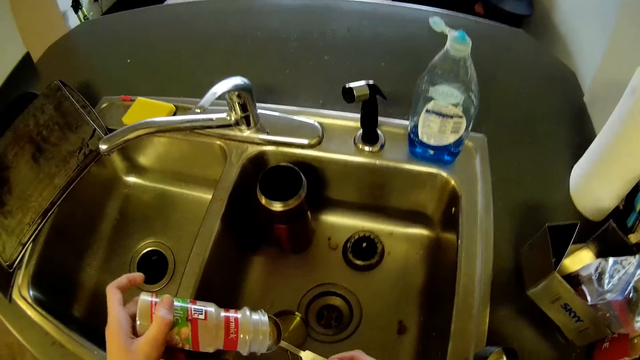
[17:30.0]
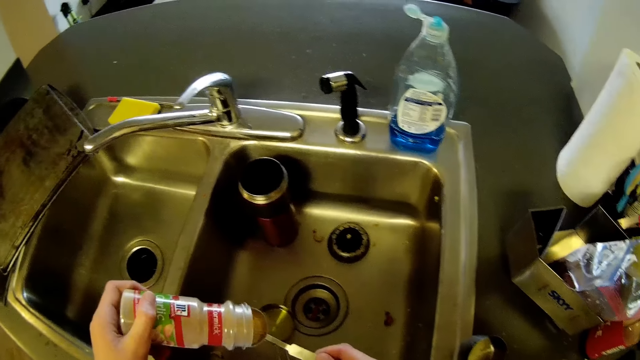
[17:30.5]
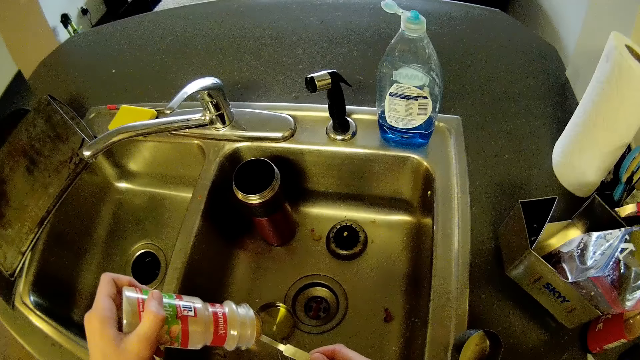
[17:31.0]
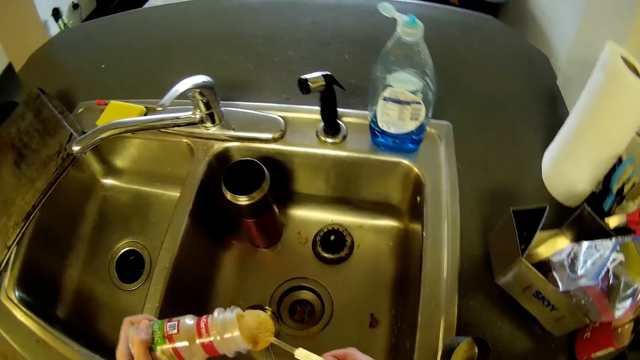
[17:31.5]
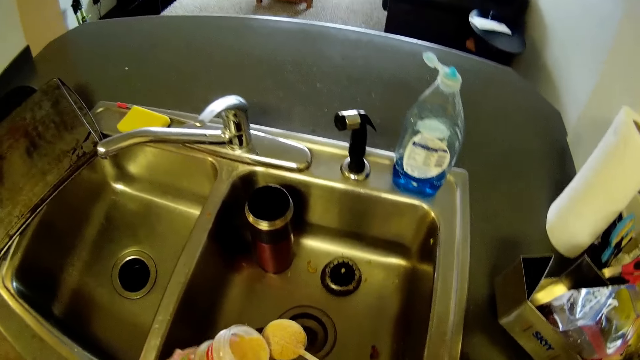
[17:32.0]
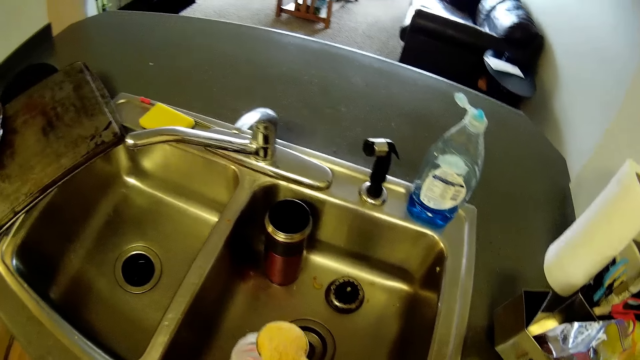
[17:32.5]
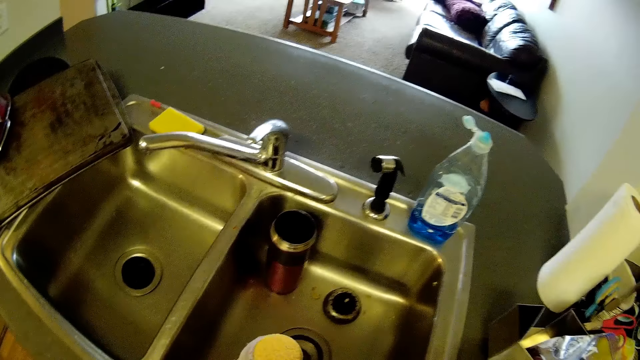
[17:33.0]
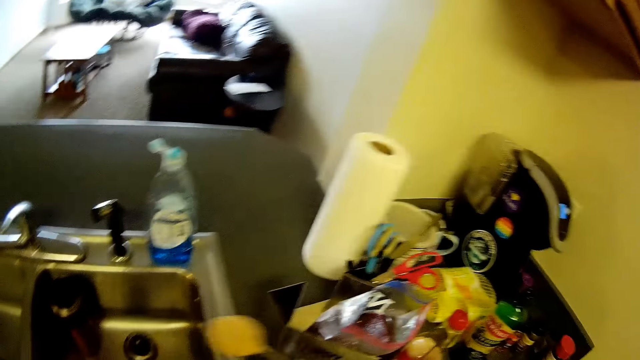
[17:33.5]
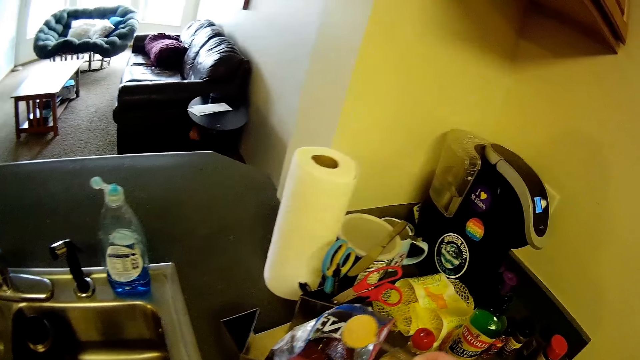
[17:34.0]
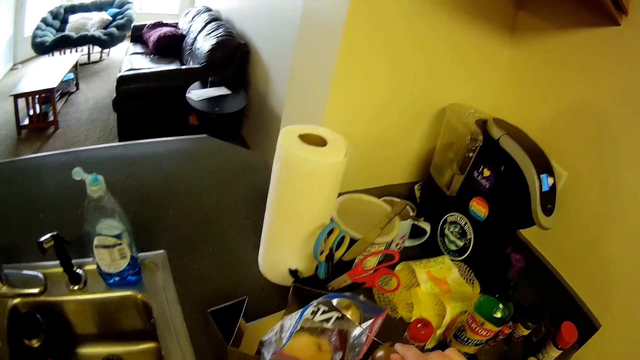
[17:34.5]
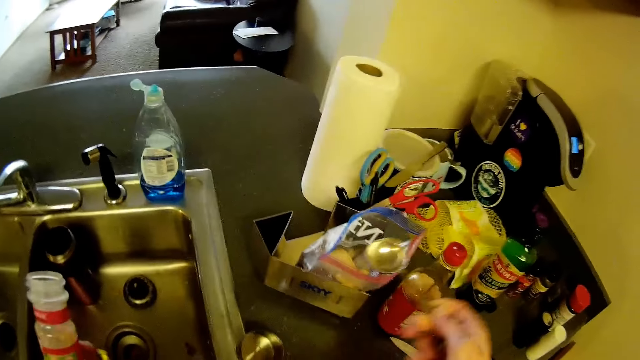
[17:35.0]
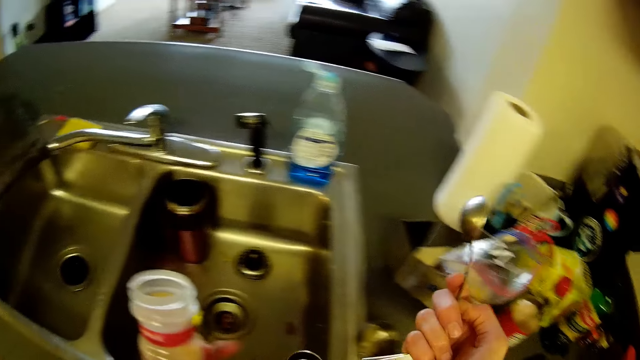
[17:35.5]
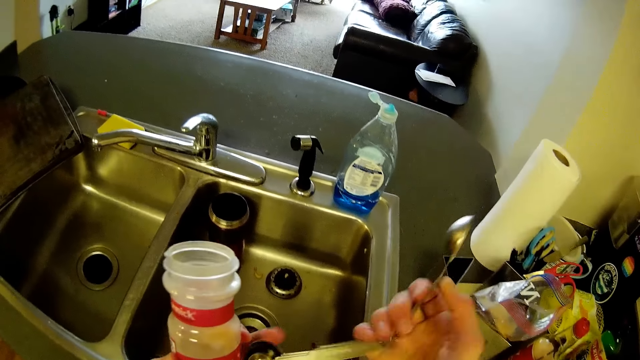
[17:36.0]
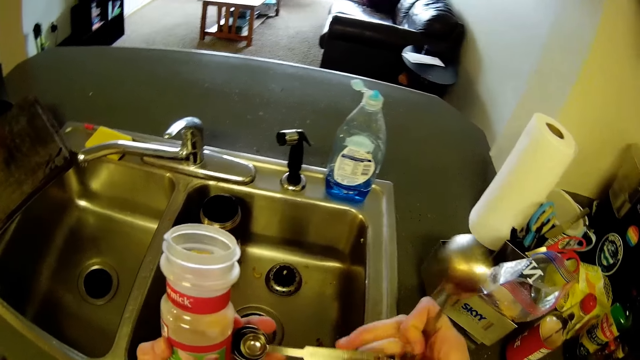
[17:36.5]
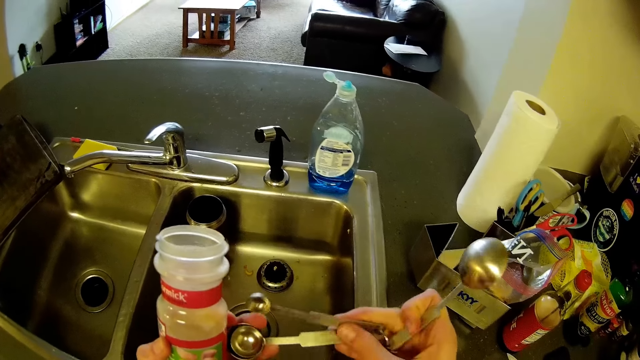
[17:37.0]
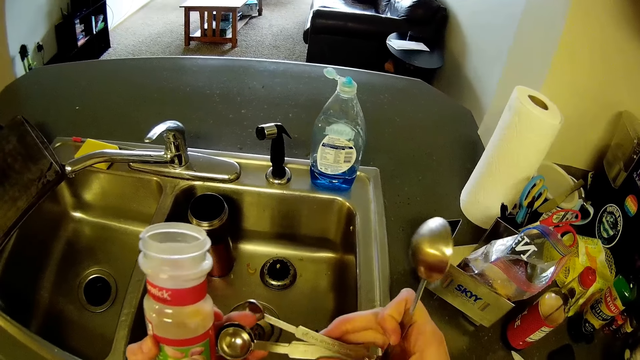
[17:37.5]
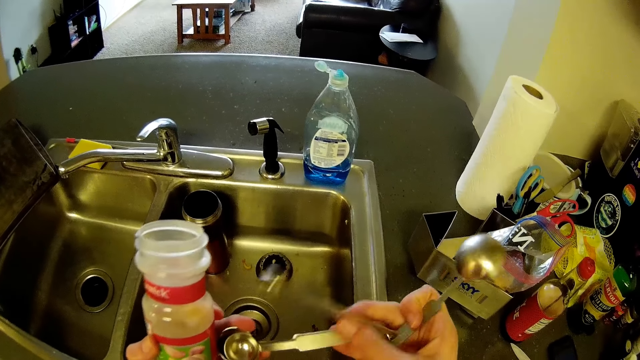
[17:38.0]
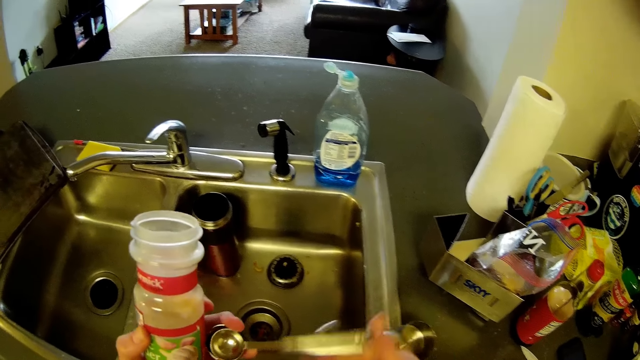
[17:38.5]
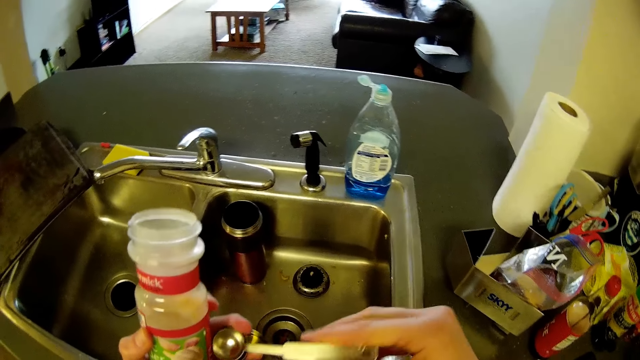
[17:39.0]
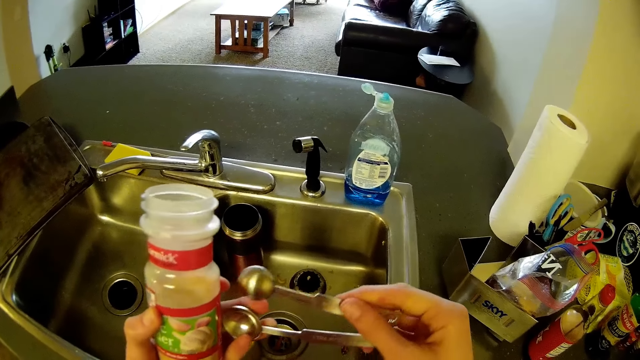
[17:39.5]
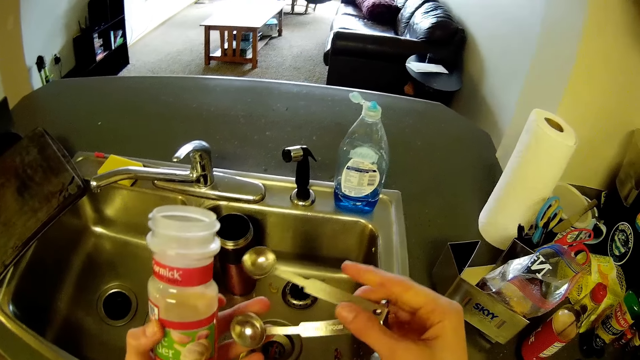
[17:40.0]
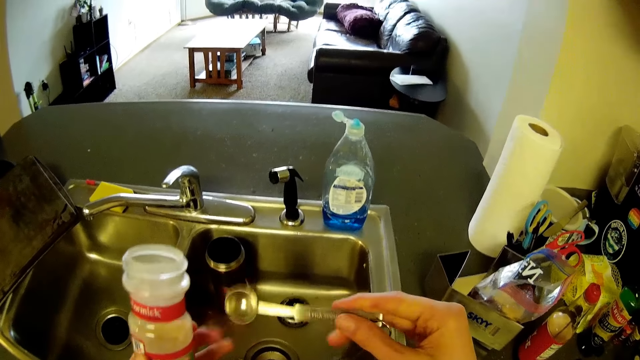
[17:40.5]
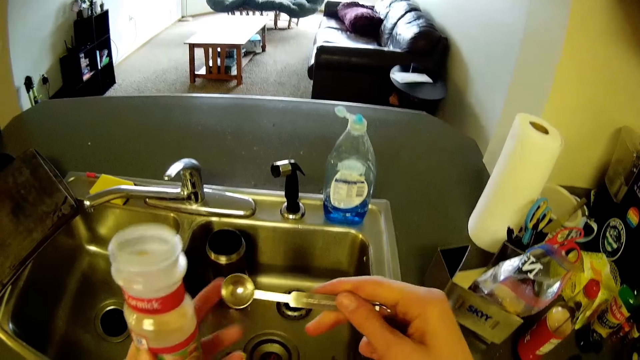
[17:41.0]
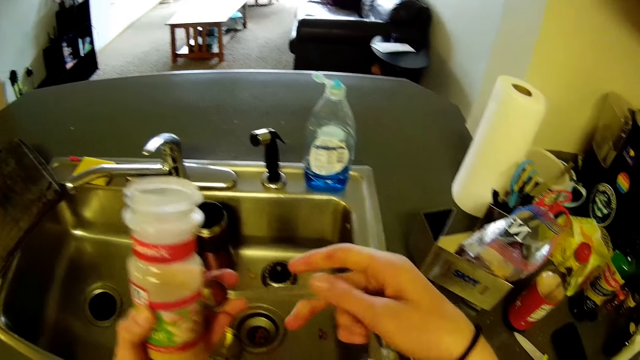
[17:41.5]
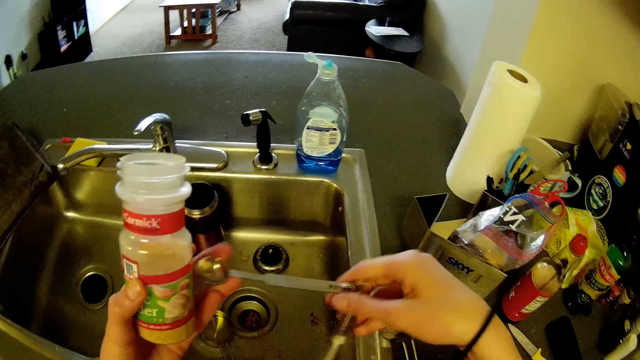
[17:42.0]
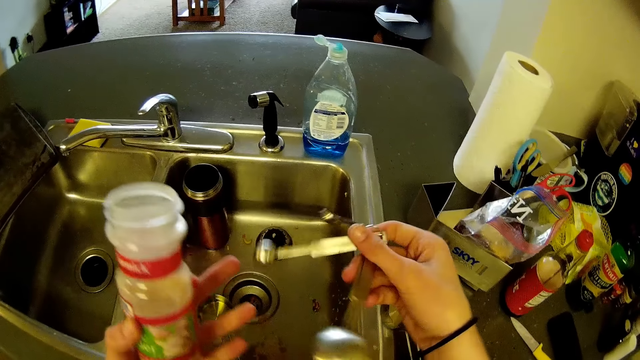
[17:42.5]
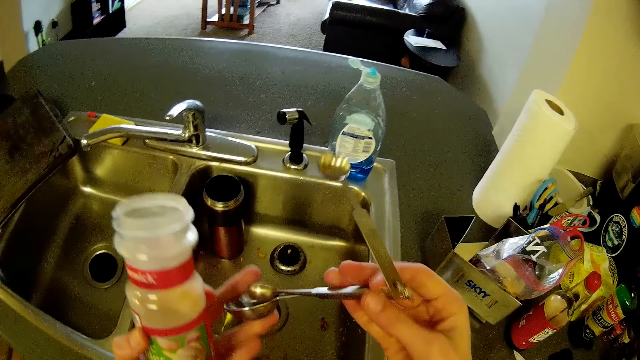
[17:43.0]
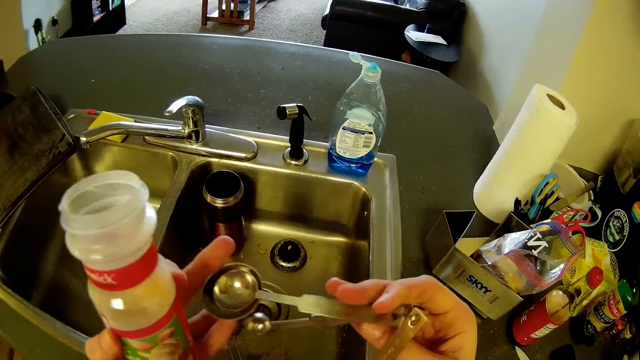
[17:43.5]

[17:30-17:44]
The camera wearer pours the powder on the measuring spoon. He pours the content in the measuring cup into the zipper bag on top of the kitchen cabinet. He flips through the set of measuring cups in his right hand. He holds the measuring spoons and holds the spice tin.

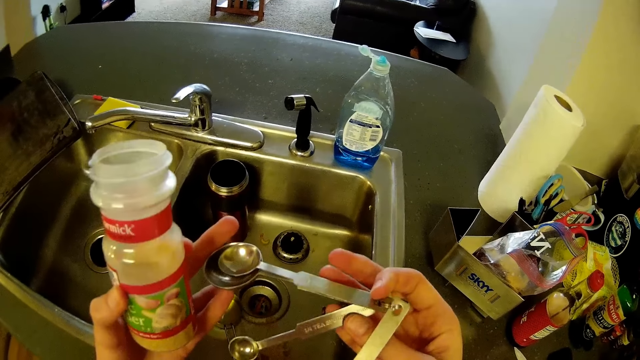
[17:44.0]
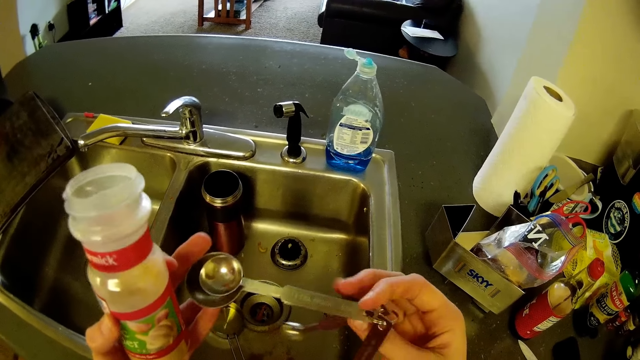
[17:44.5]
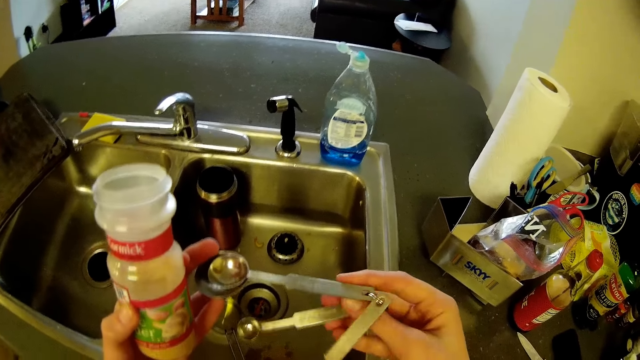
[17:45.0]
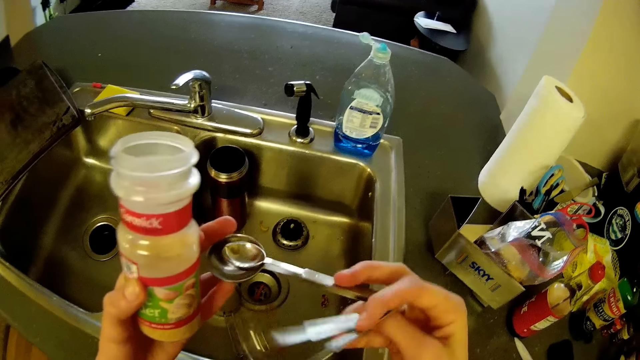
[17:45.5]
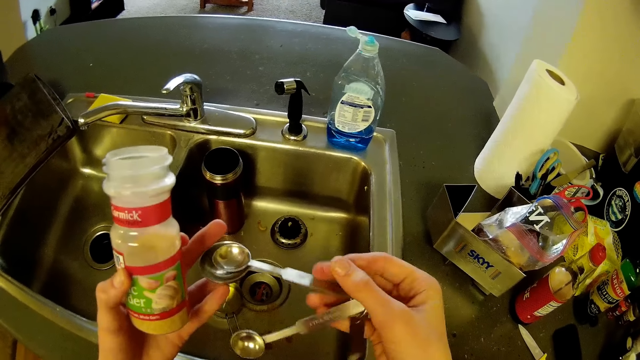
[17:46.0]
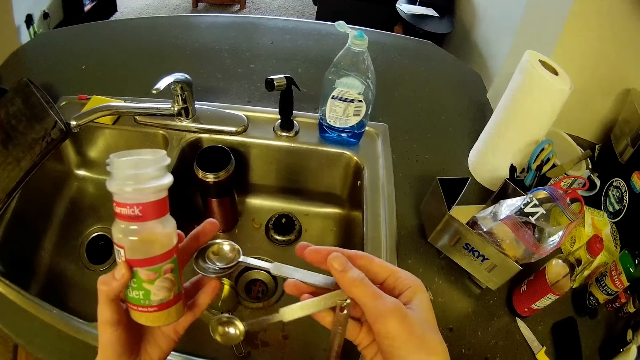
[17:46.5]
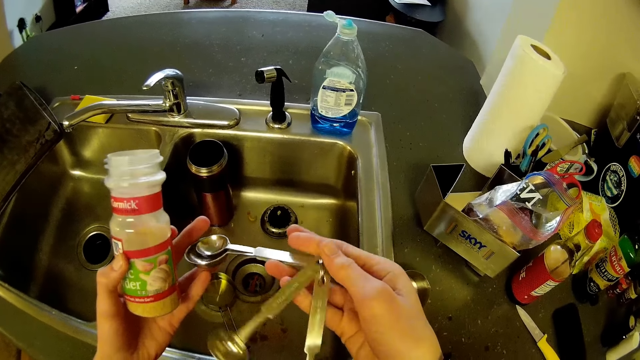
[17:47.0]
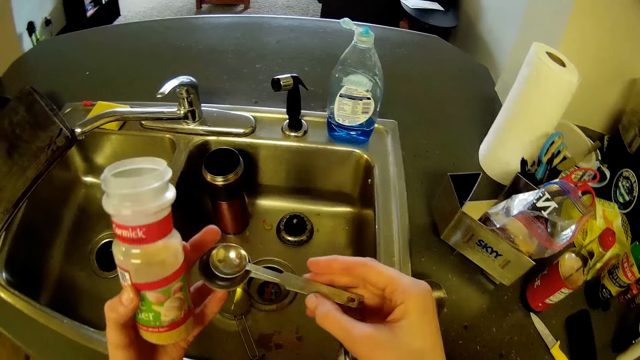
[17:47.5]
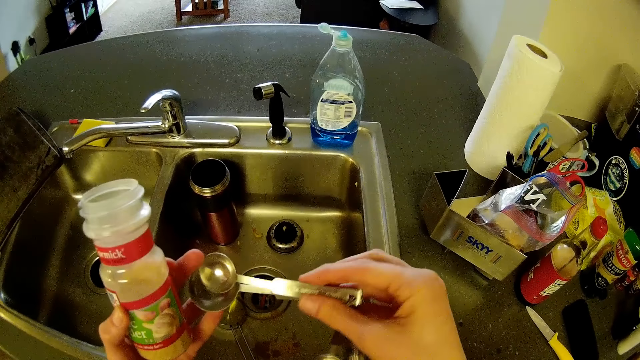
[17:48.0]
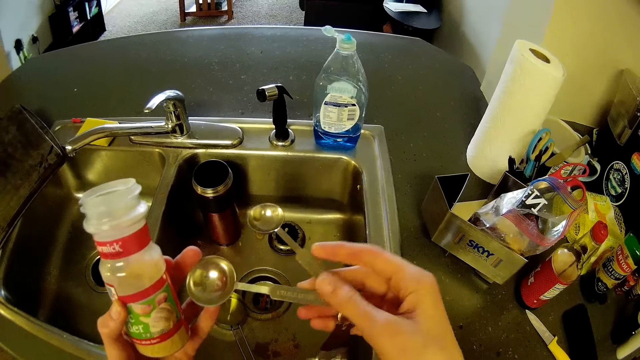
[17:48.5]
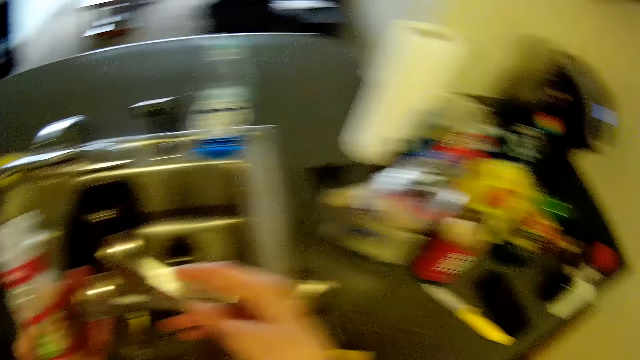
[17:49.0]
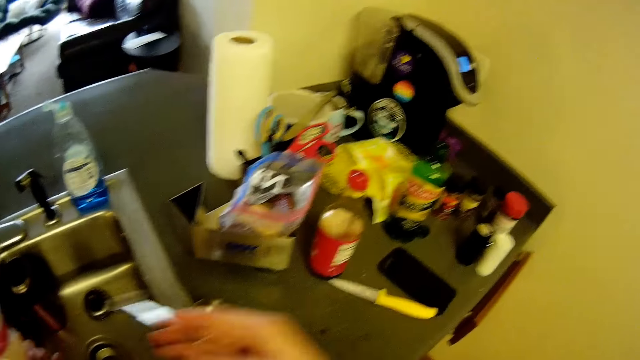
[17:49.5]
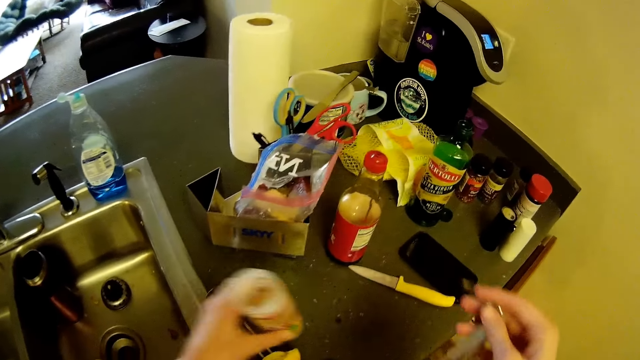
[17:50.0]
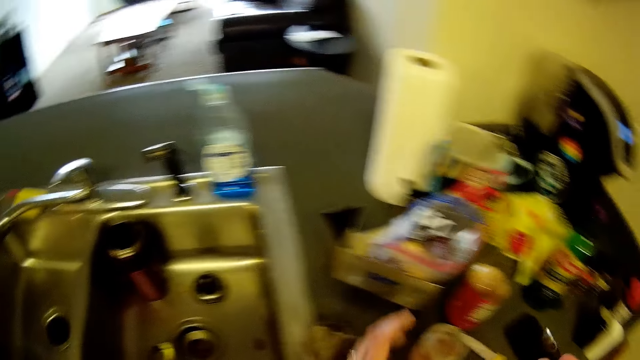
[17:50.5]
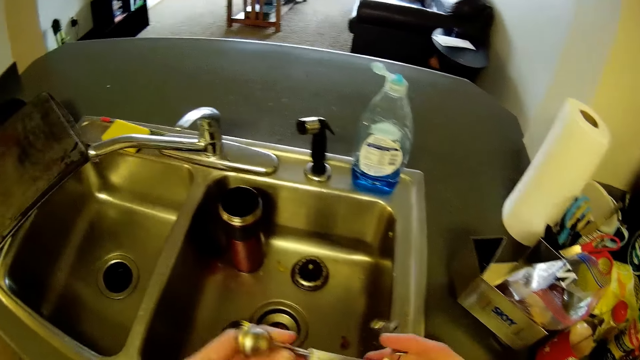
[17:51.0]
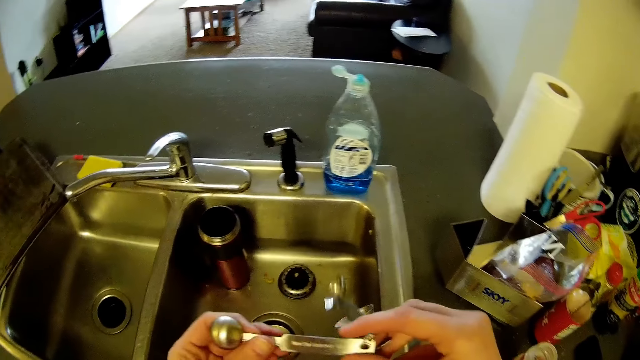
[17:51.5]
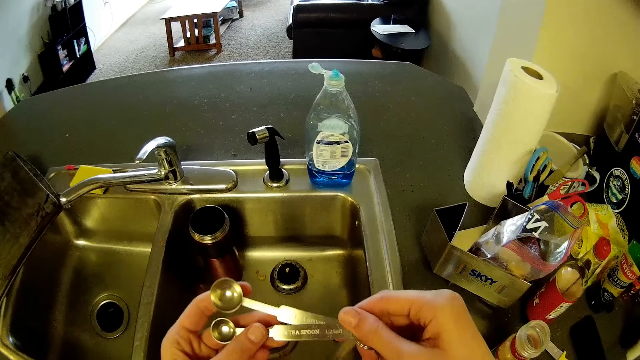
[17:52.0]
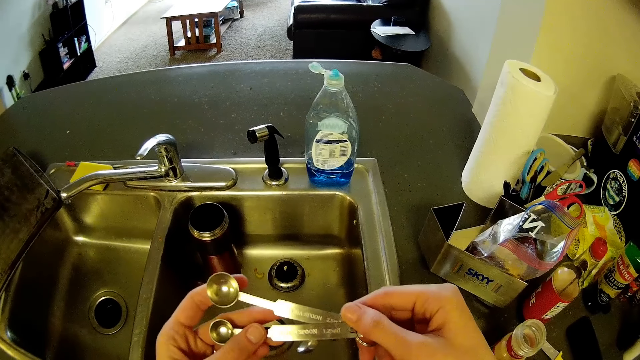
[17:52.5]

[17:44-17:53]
The camera wearer drops the container of spice in his left hand on top of the kitchen cabinet. He flips through the set of measuring cups in his right hand.
